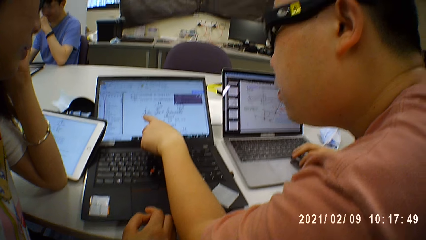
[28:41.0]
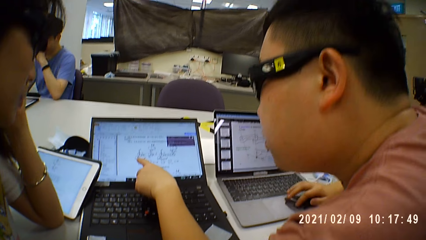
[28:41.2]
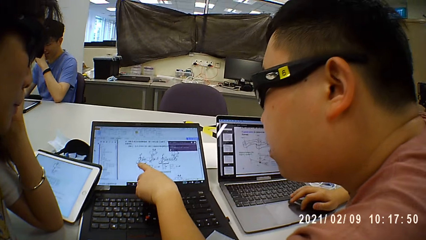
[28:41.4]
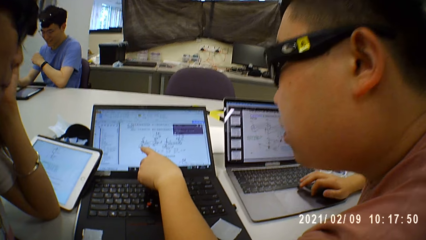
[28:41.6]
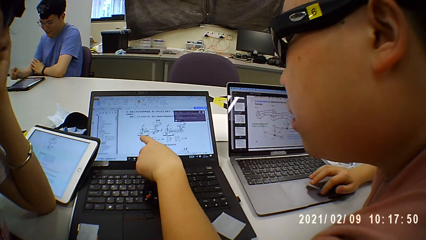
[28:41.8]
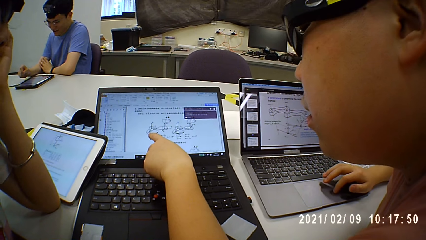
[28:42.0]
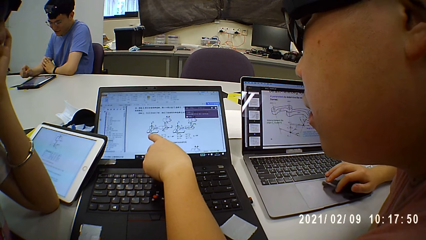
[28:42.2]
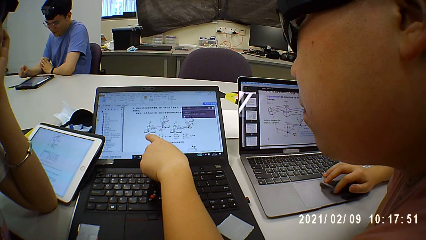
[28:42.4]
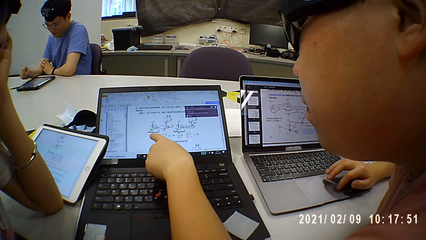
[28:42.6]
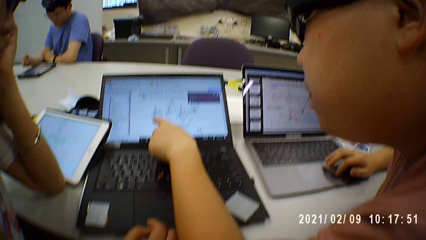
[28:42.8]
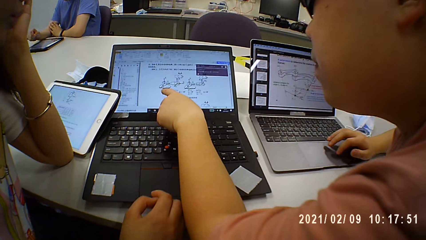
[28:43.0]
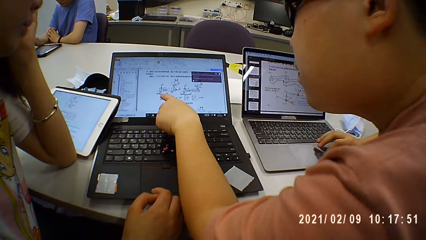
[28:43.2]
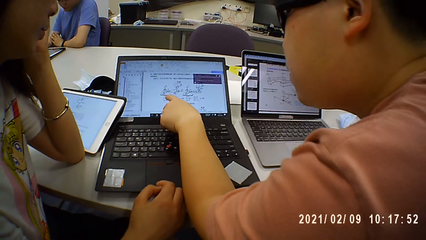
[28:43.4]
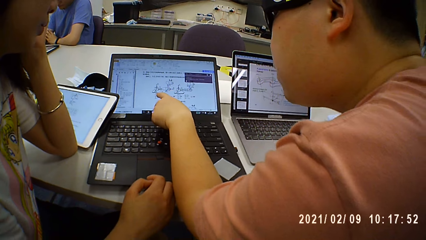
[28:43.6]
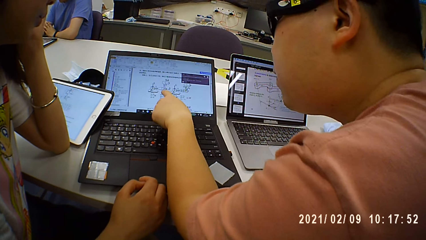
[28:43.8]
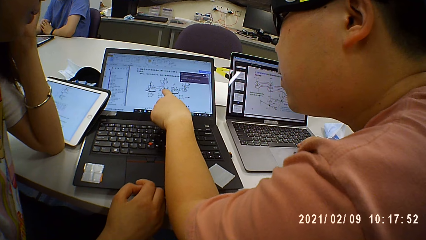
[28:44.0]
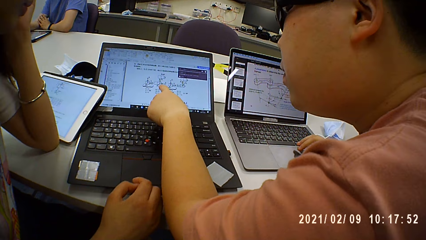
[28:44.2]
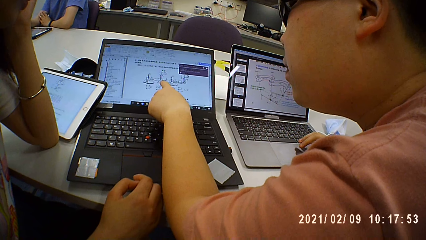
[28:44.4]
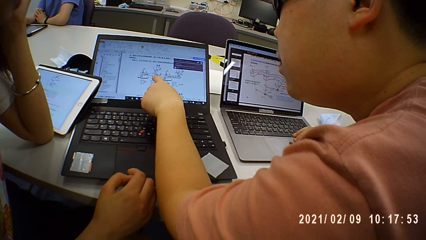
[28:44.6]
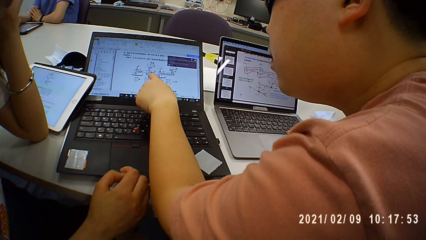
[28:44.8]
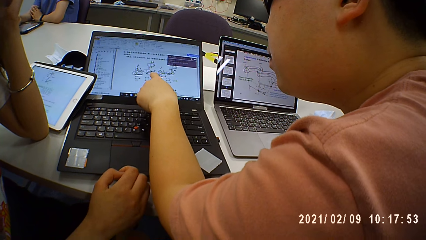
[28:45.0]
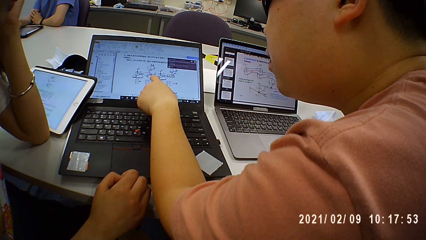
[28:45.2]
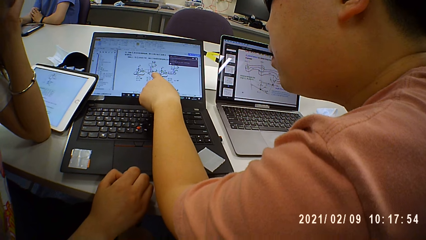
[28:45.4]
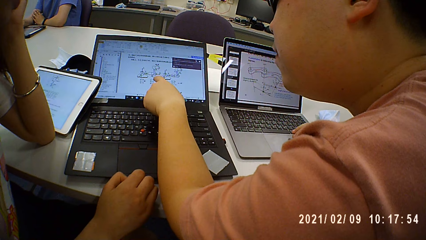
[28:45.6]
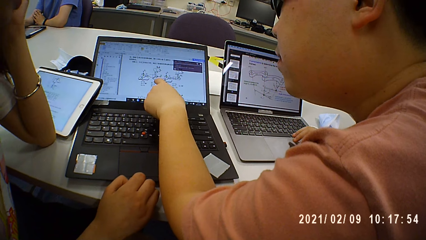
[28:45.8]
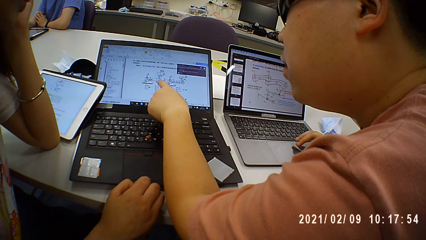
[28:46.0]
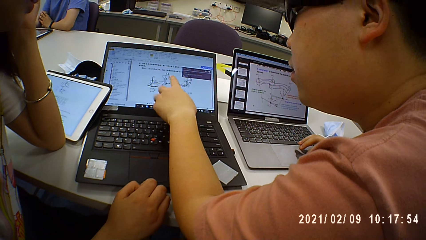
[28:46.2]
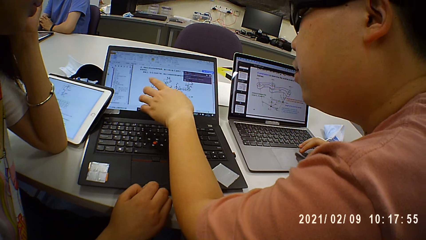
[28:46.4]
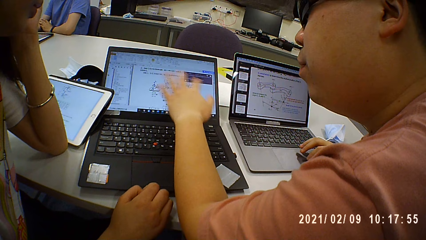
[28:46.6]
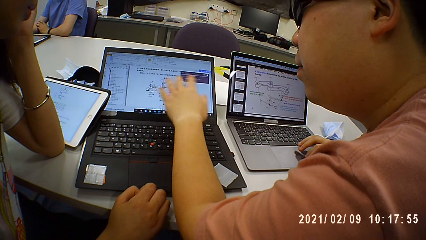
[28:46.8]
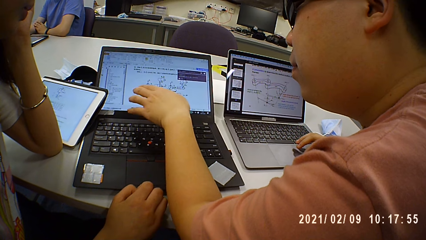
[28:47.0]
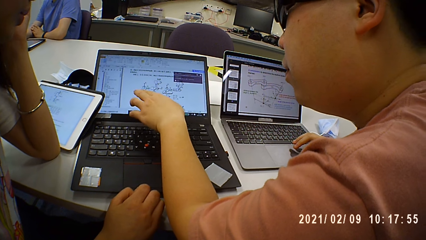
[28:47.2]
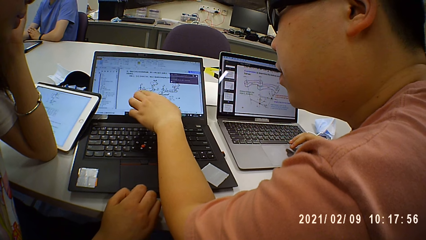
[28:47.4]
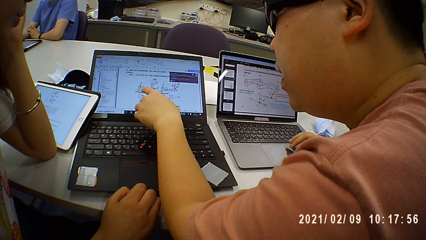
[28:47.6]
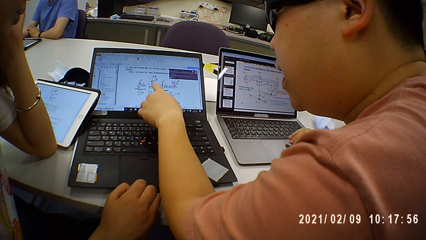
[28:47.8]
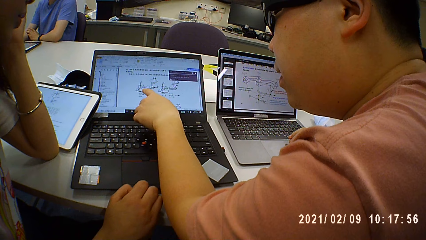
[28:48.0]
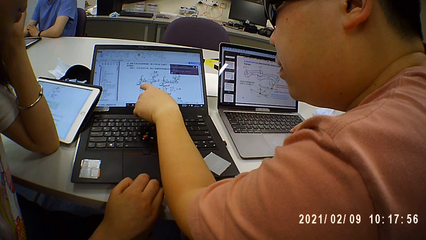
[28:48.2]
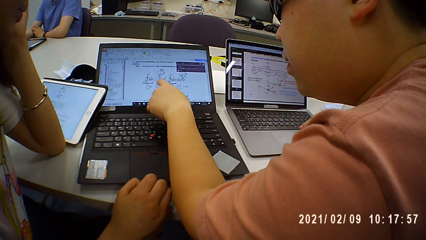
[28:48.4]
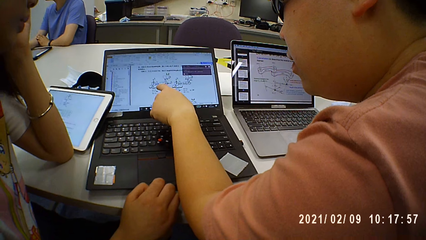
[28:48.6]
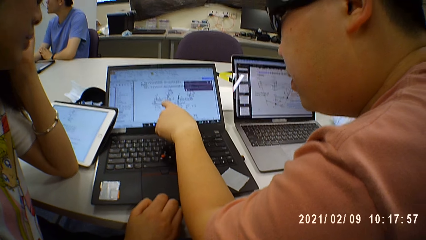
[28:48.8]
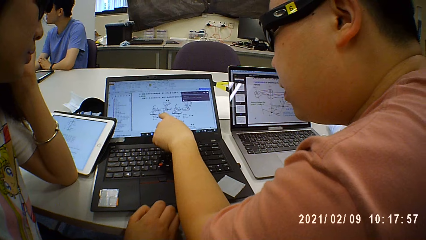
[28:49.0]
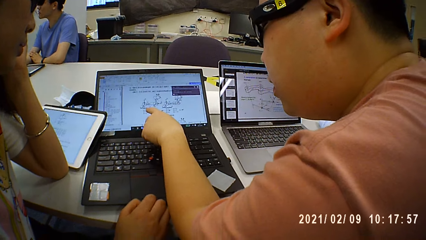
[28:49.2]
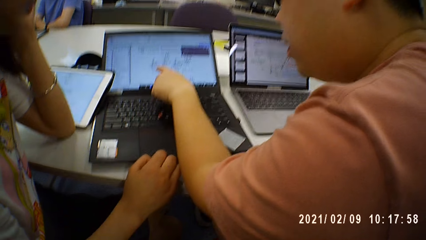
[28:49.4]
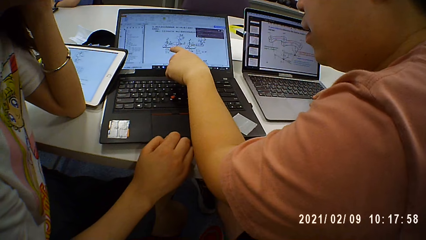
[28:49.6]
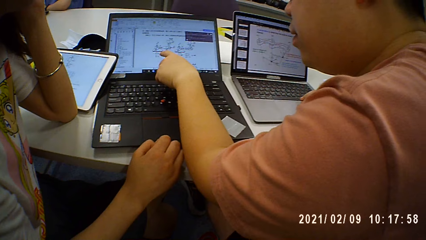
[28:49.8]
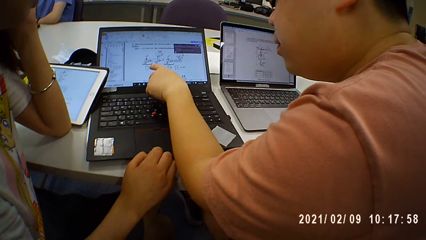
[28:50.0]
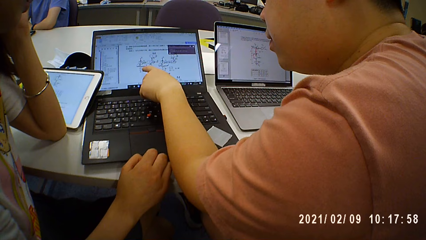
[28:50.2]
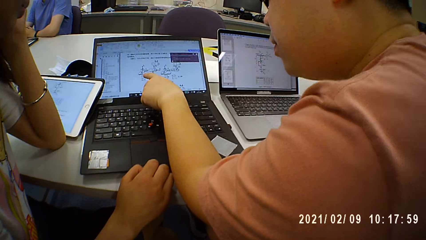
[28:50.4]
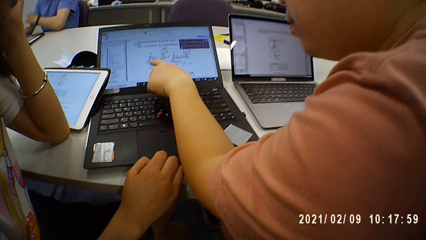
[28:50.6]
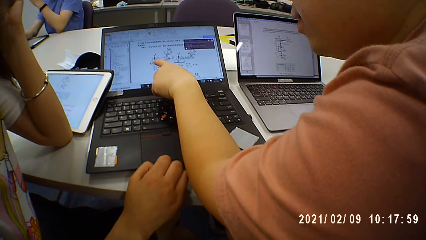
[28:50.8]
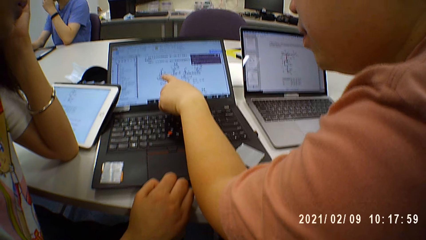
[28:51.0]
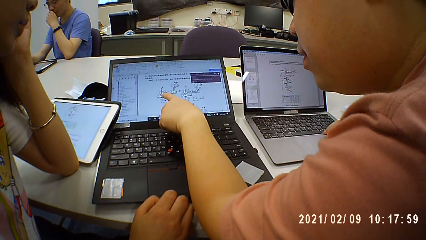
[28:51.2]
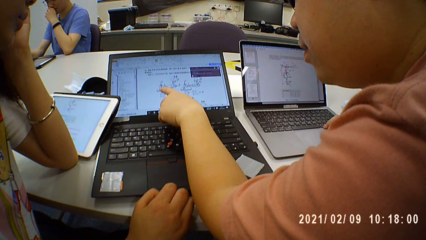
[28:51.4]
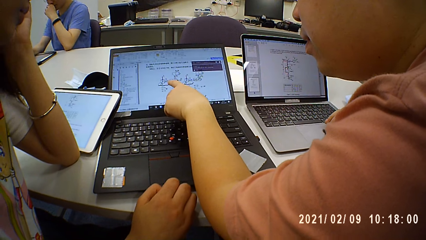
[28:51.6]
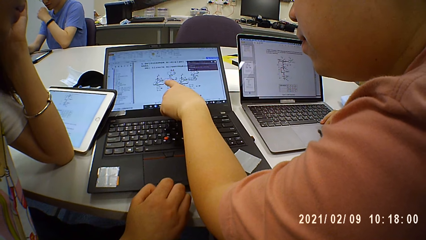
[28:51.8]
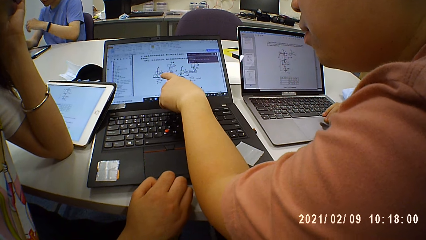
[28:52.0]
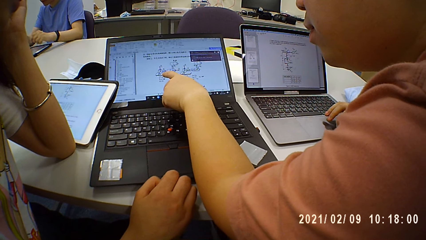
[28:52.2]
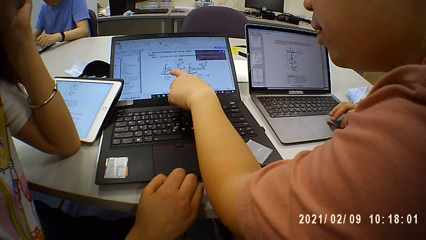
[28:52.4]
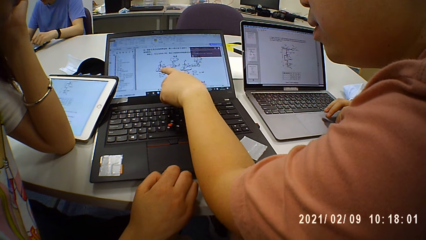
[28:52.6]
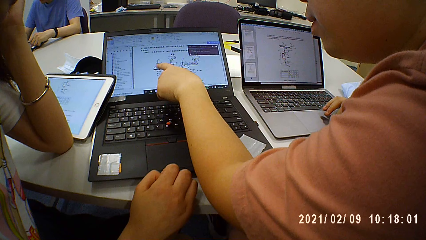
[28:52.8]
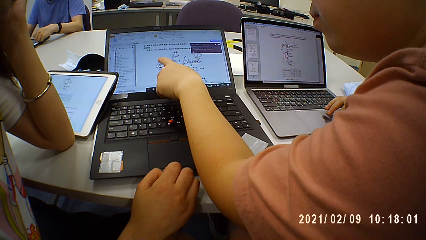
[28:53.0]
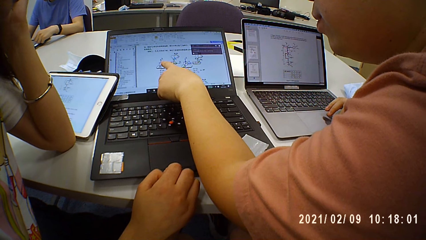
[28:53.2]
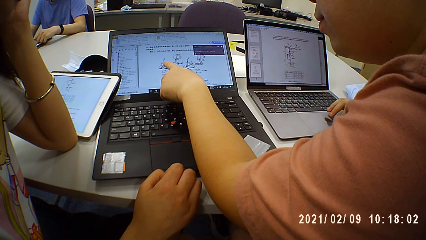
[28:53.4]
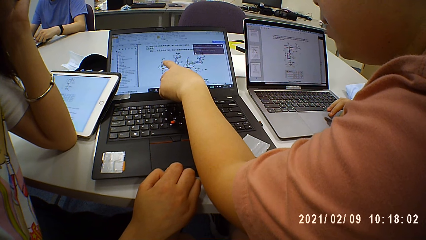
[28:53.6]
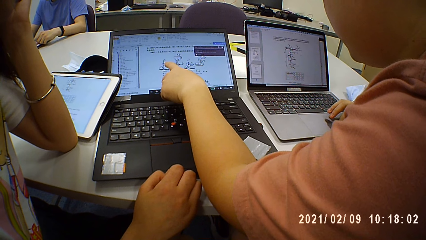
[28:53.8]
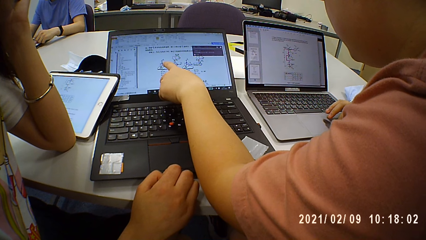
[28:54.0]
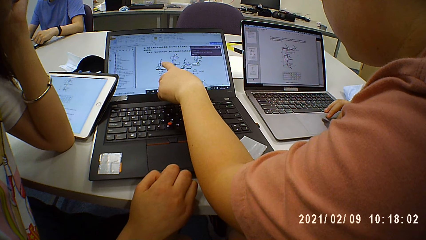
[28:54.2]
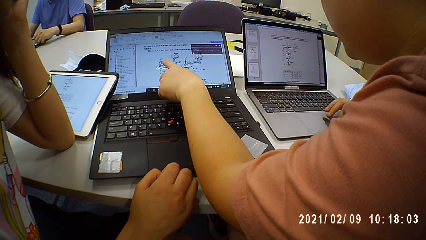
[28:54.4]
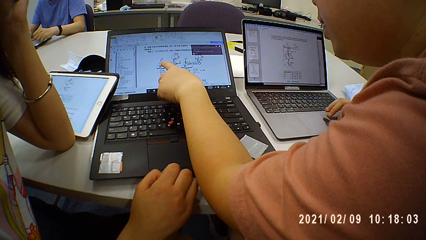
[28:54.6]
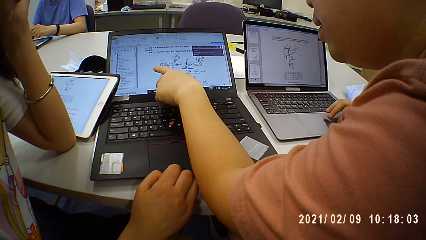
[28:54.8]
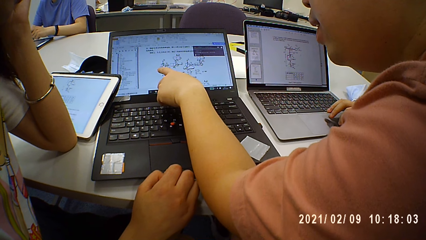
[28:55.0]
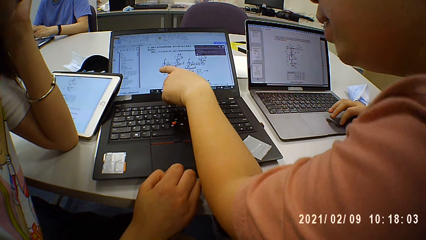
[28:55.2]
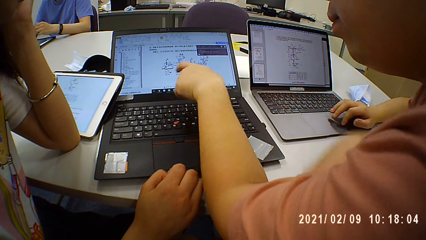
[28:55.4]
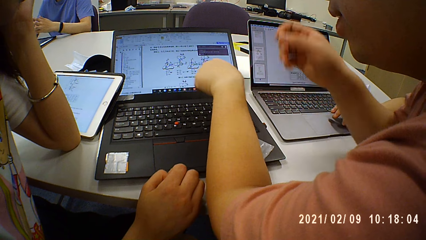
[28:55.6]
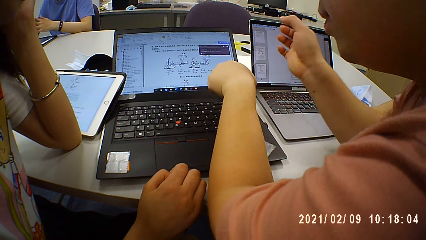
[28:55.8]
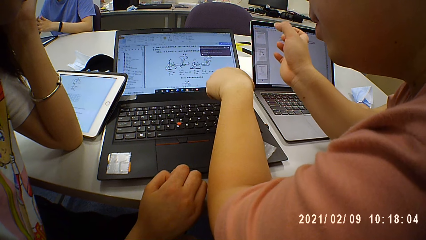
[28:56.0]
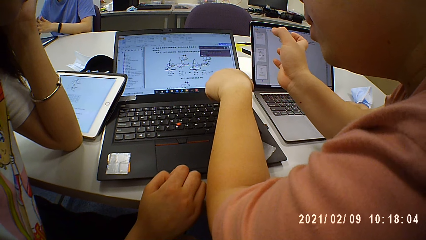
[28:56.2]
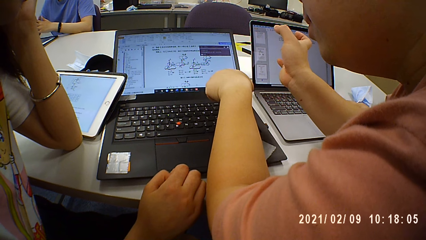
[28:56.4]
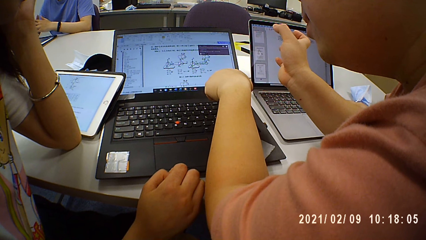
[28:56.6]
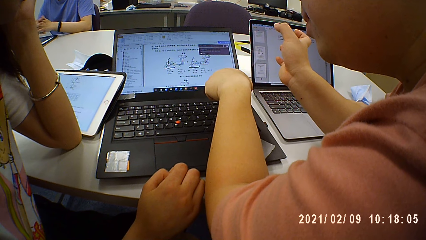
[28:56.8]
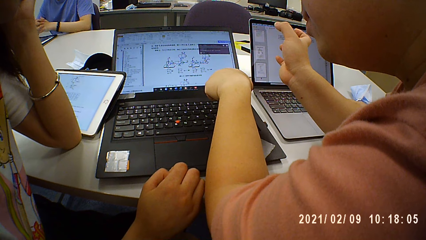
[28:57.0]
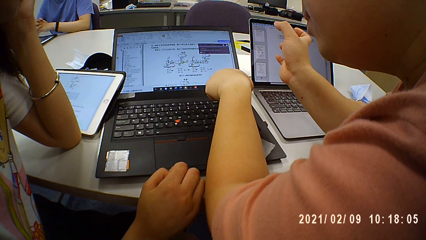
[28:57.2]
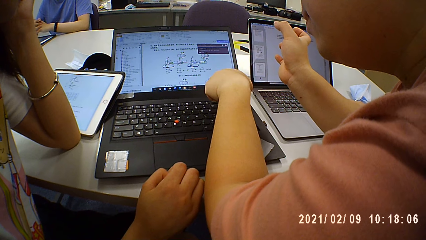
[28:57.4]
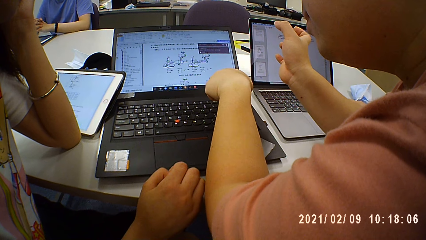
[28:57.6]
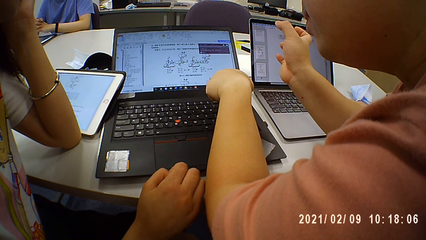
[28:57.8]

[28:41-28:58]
A person scrolls on the tablet.
